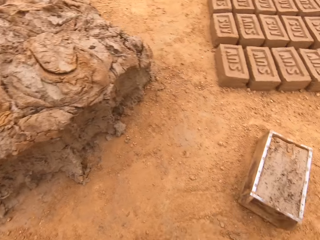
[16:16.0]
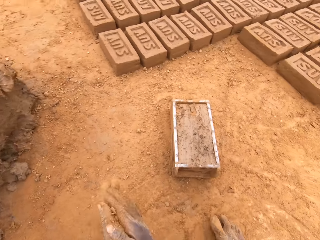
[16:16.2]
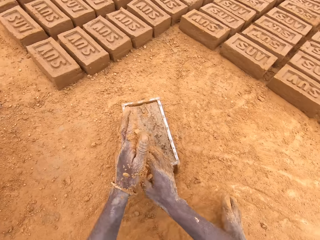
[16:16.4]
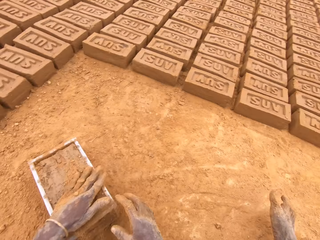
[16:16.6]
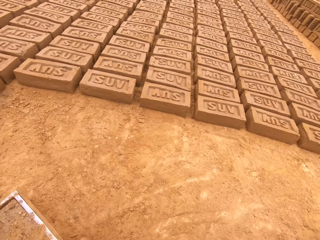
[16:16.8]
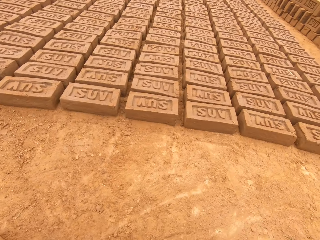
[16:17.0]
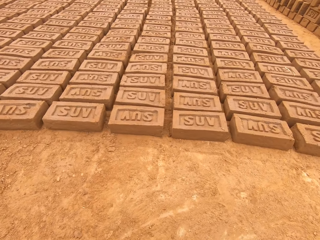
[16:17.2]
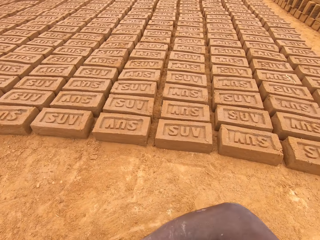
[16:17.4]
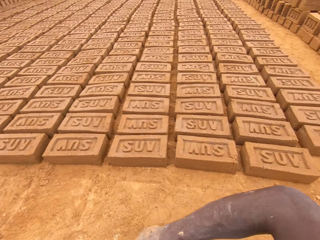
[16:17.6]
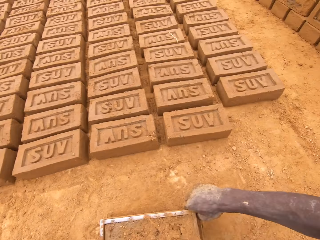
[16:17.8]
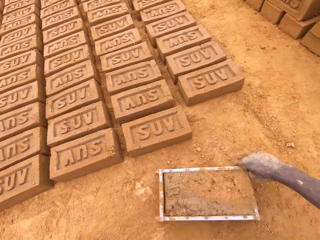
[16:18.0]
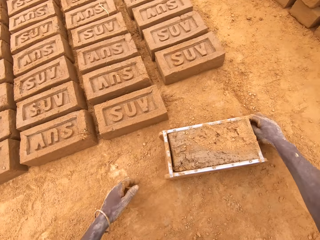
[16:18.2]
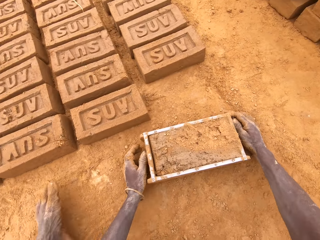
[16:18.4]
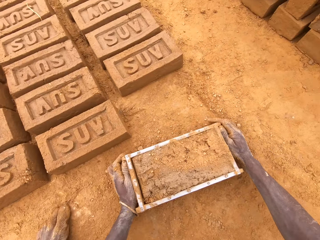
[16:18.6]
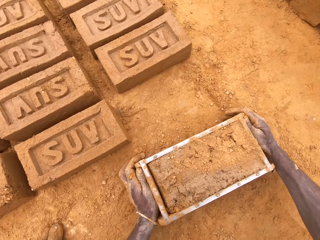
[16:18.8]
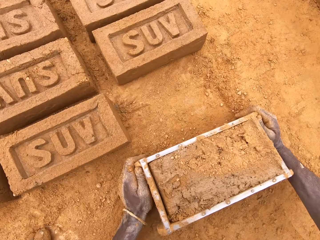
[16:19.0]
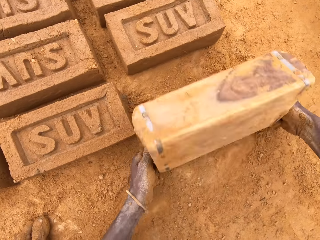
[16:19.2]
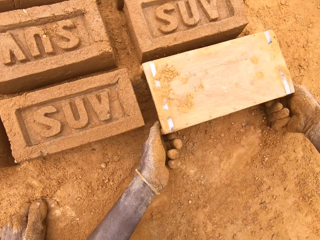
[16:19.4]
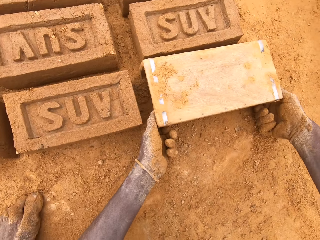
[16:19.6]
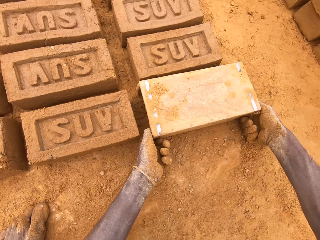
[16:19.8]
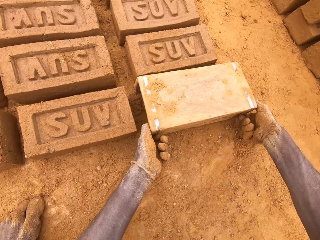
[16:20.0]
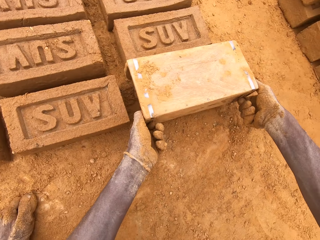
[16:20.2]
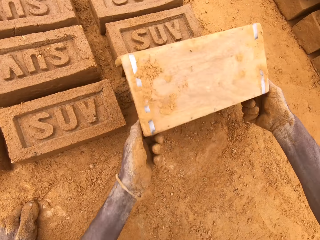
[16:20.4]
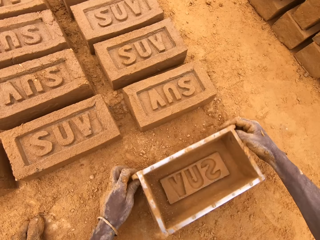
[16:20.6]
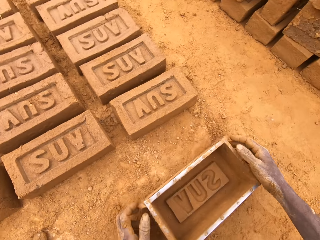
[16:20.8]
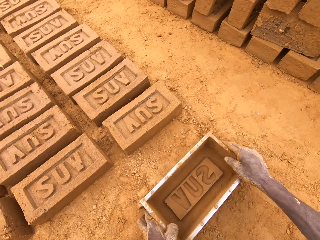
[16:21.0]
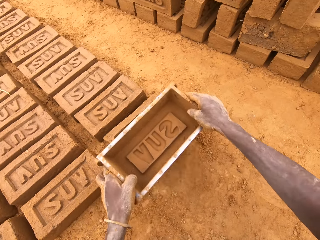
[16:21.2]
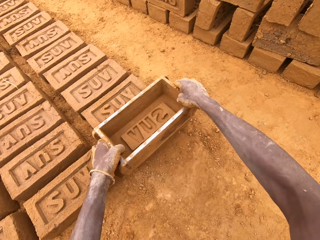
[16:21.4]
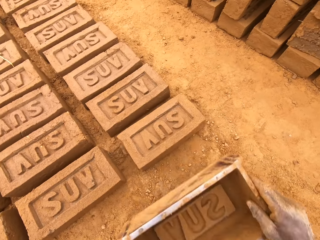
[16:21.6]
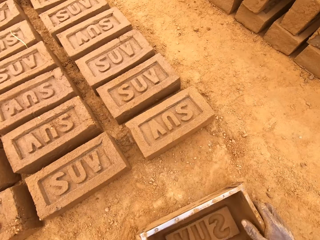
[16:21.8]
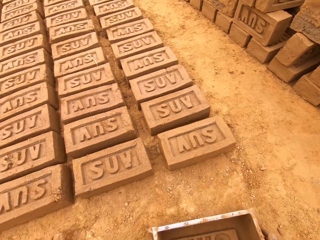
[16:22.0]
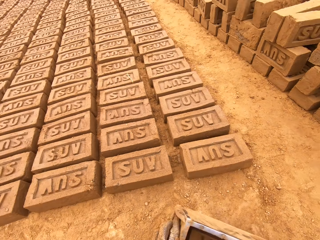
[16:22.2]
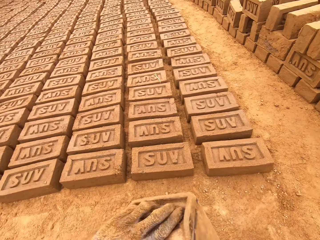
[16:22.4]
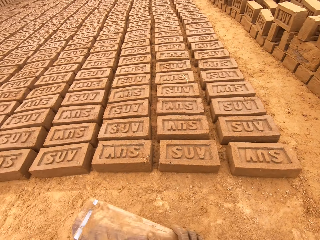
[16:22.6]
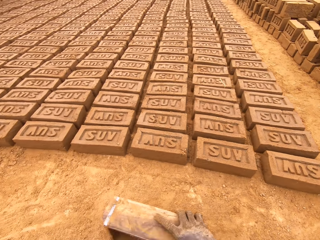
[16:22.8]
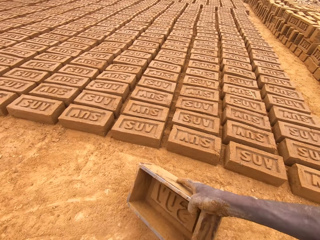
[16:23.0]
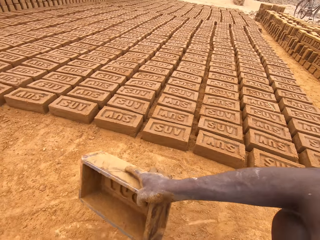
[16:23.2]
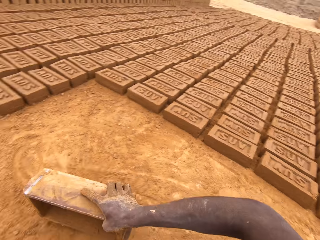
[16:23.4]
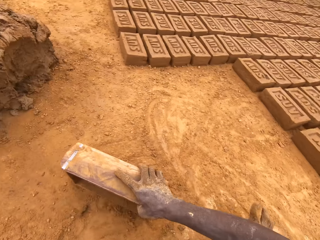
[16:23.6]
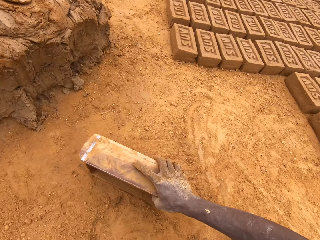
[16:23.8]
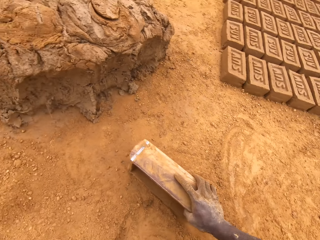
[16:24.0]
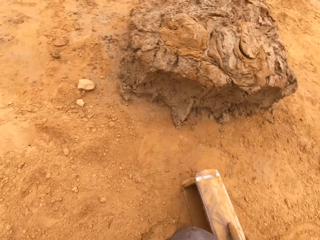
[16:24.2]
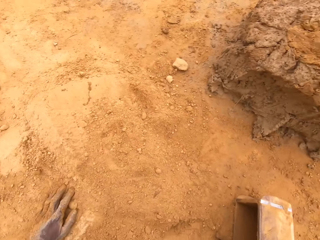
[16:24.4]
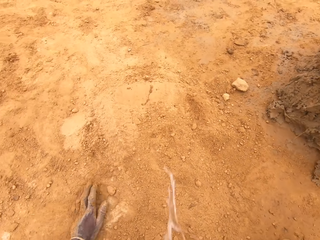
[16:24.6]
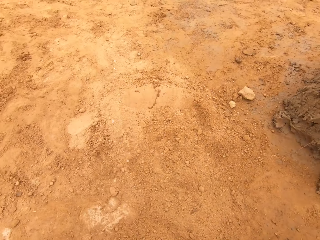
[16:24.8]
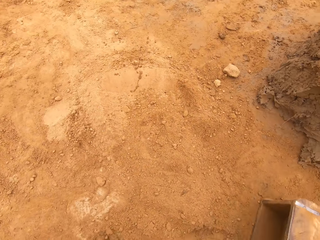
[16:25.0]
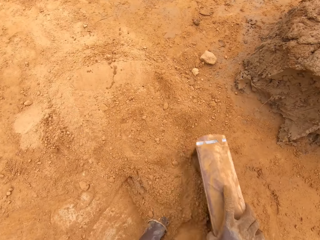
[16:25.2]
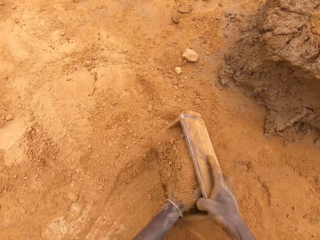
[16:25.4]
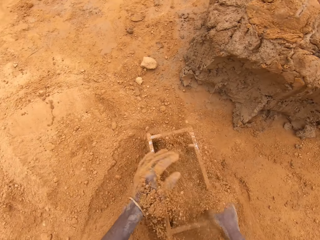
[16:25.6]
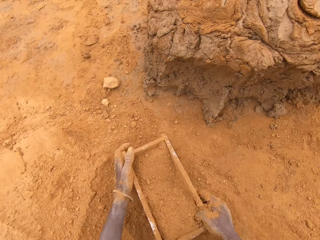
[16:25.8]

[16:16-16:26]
The camera wearer throws mud on the heap of mud. They move the box. They put a brick on the ground from the brick mould. They put sand in the brick mould.

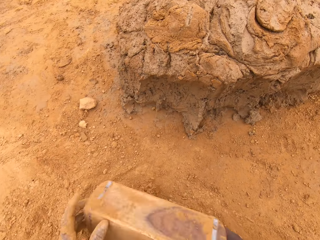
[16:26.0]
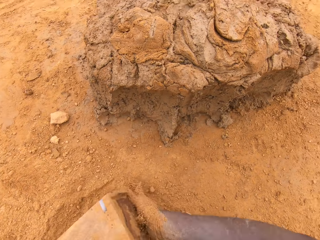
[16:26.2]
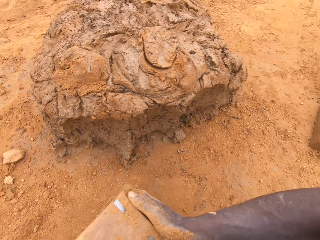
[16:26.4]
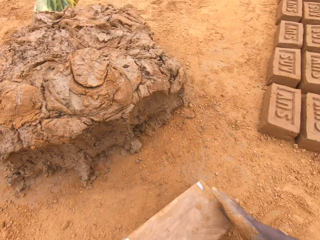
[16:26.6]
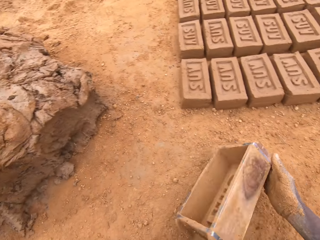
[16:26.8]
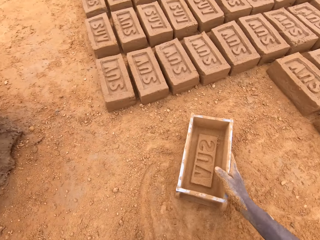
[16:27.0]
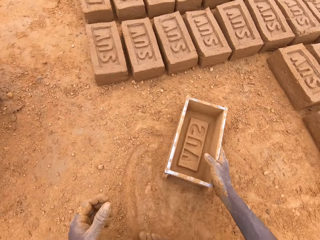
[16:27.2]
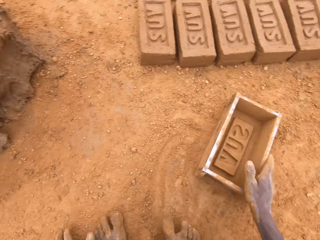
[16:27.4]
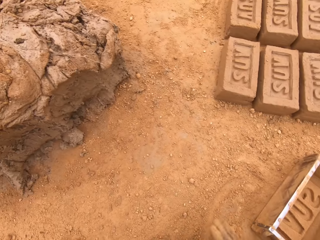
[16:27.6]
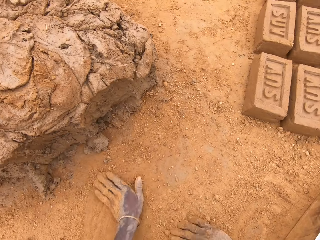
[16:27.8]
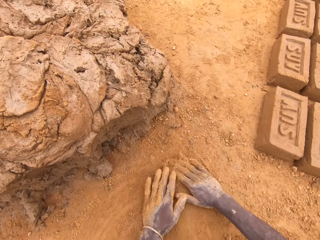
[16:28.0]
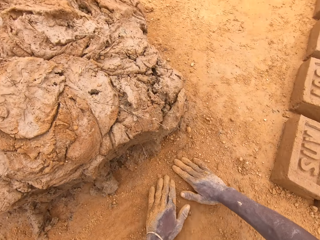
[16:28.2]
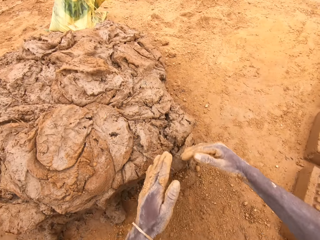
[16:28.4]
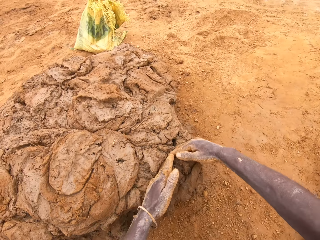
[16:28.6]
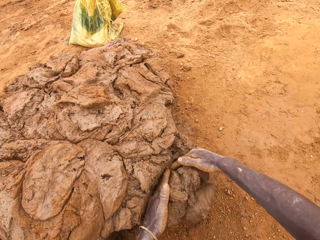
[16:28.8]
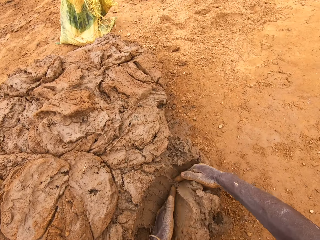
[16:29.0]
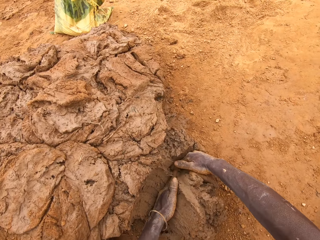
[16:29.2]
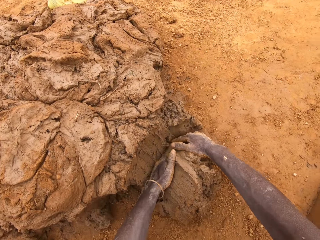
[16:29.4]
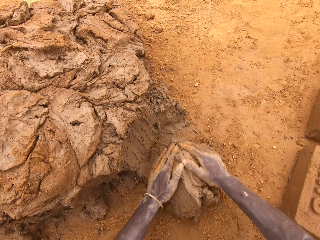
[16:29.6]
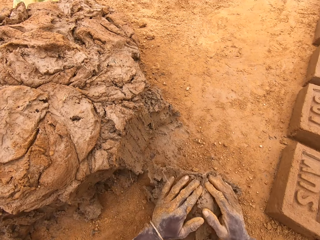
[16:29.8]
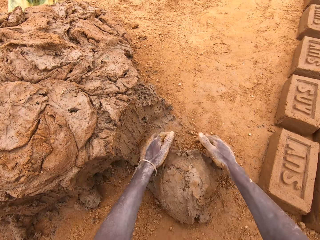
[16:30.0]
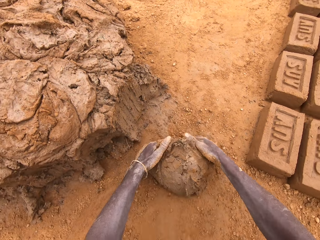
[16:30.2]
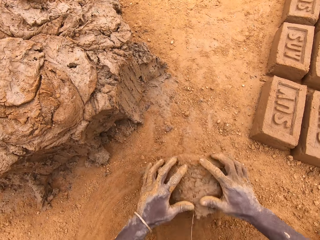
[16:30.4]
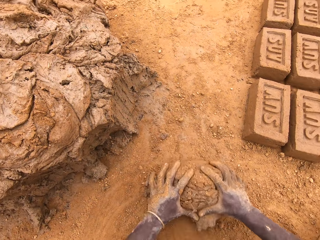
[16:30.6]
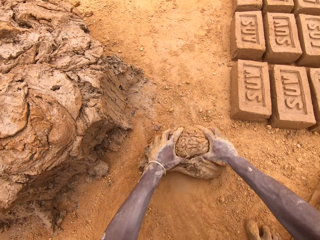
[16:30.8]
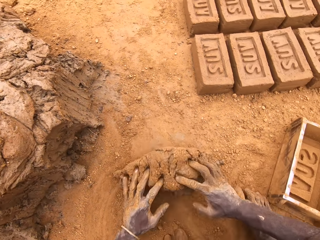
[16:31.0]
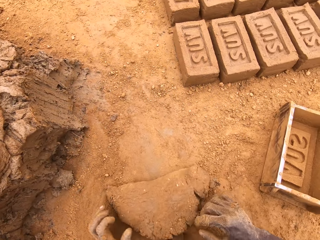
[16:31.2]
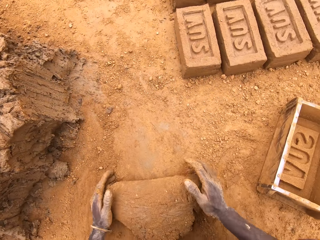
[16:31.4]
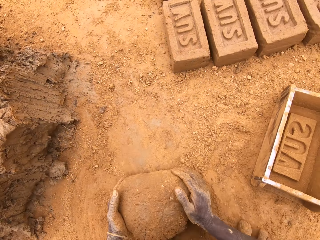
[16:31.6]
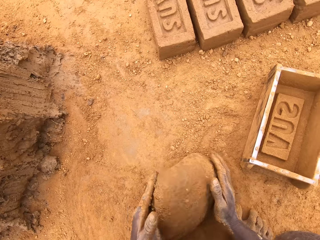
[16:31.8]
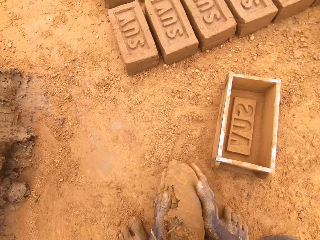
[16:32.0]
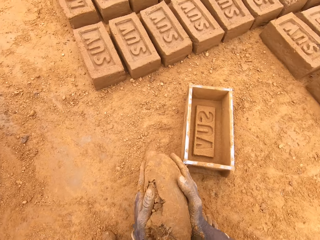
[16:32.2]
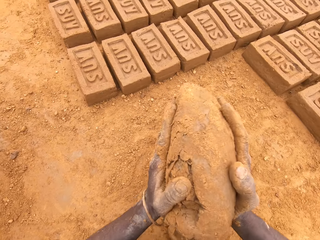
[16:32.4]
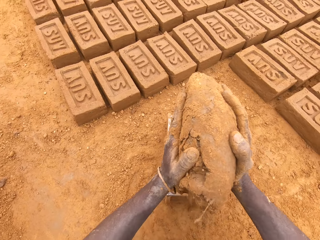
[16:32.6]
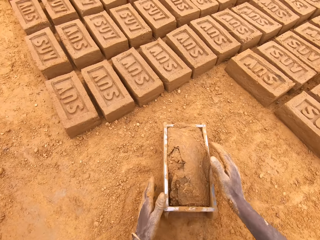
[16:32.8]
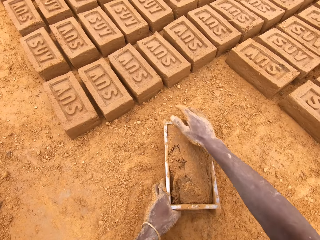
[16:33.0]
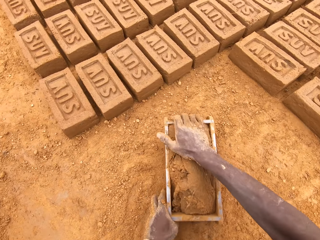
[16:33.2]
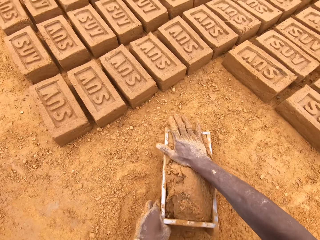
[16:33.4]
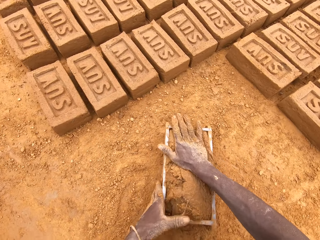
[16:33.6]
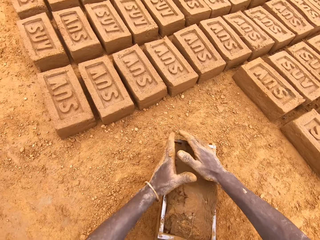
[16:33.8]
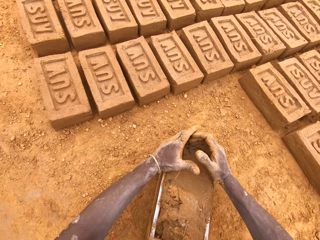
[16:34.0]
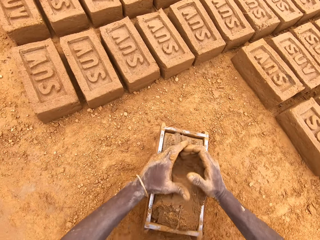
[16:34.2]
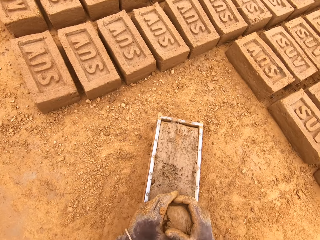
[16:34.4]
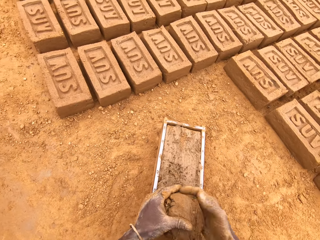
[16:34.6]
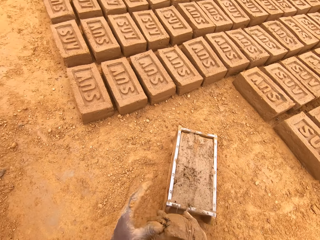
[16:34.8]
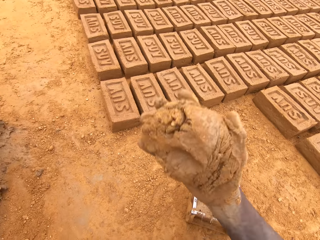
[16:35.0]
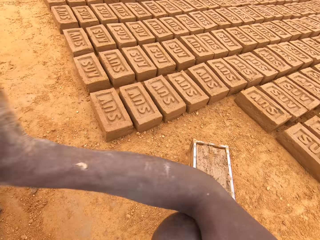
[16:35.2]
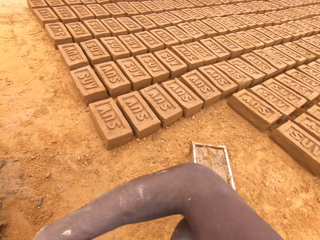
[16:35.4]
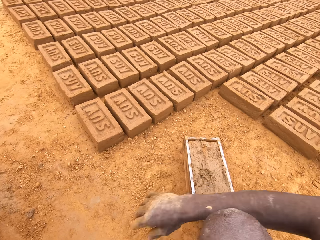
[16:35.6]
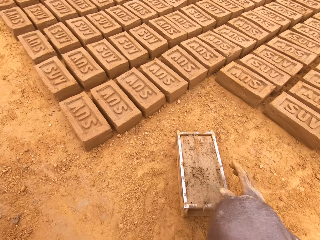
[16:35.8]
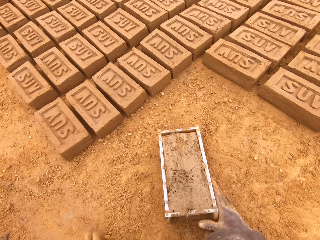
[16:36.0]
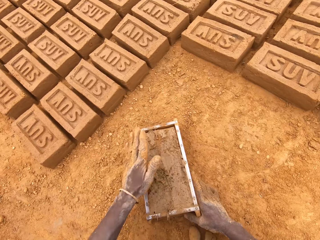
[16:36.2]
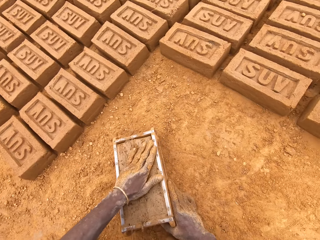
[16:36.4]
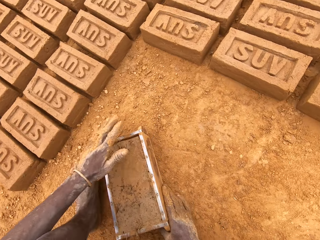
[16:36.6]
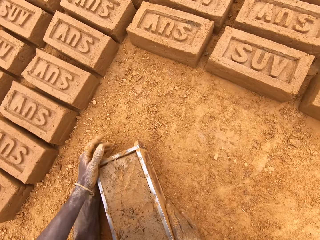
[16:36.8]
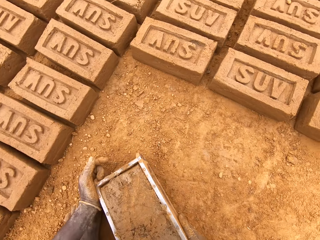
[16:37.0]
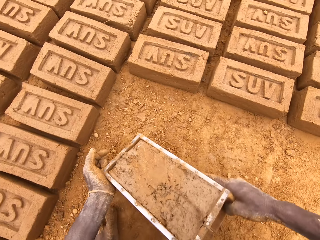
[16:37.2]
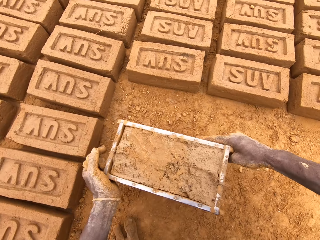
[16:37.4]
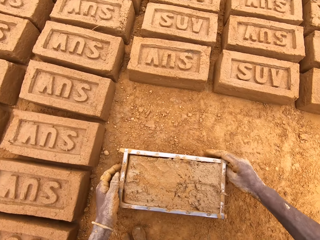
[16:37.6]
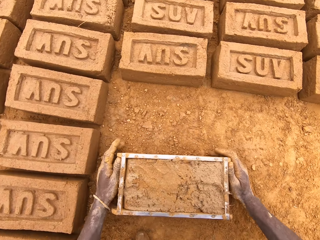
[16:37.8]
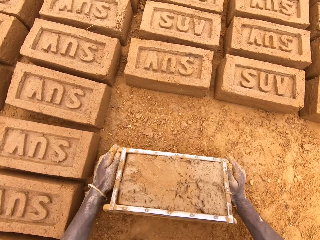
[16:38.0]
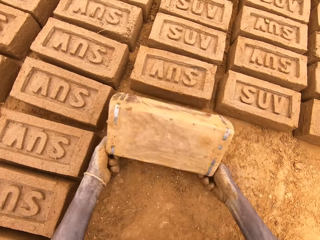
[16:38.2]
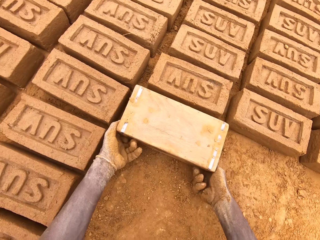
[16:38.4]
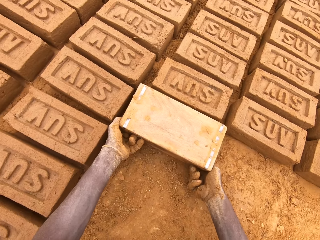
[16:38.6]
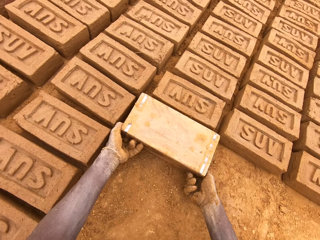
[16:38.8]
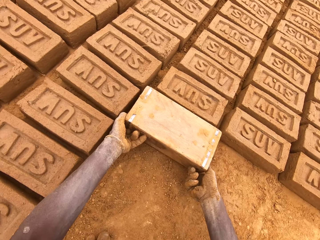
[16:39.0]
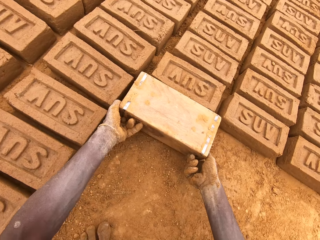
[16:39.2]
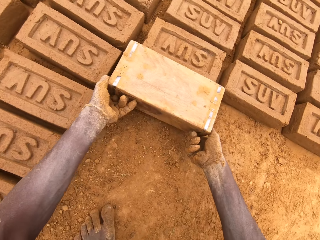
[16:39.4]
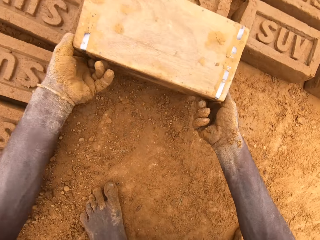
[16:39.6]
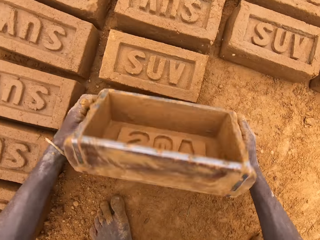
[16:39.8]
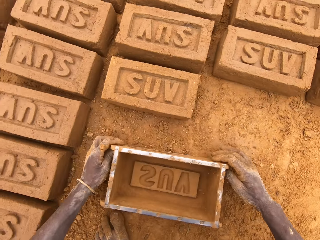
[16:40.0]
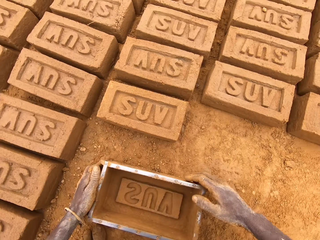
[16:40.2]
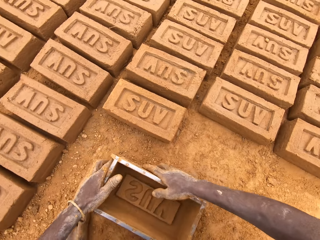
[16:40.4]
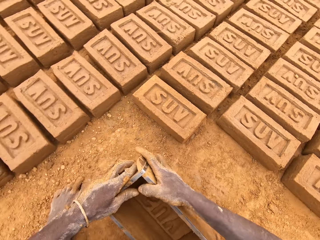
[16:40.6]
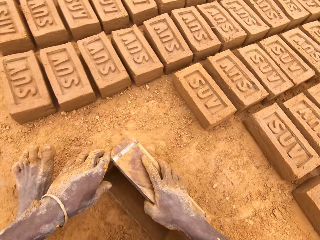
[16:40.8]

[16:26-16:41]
The camera wearer pours sand from the brick mould. They move the box and rub their hands on the ground. They cut mud from the heap of mud. They scoop clay with the hands. They mould mud on the ground. They put mud in the brick mould. They press clay in the box. They cut mud in the brick mould. They level clay in the box. They throw mud on the heap of mud. They move the box. They put a brick on the ground from the brick mould.
